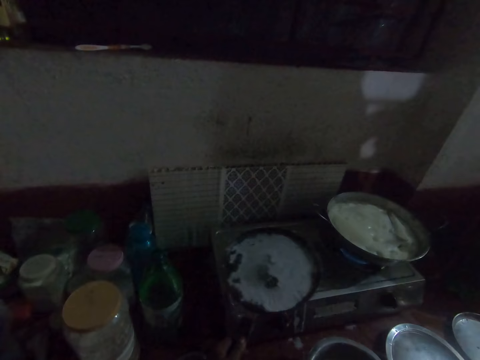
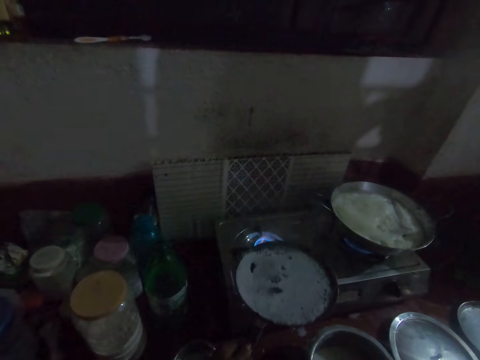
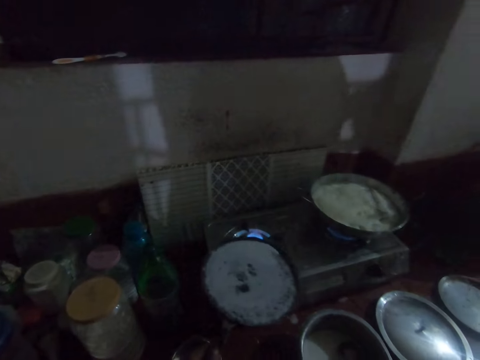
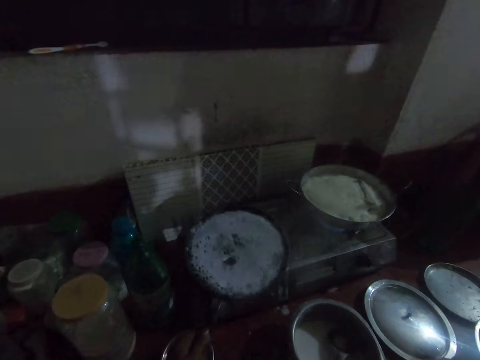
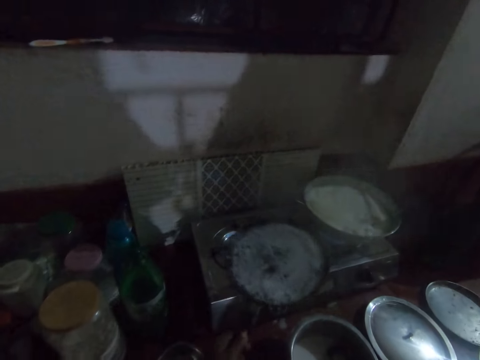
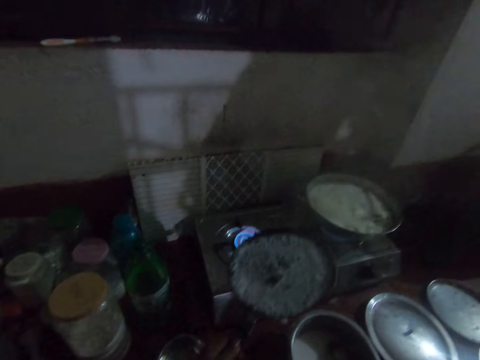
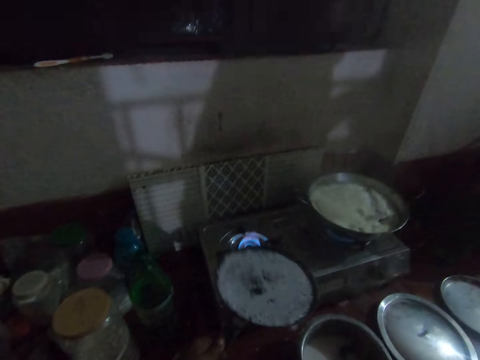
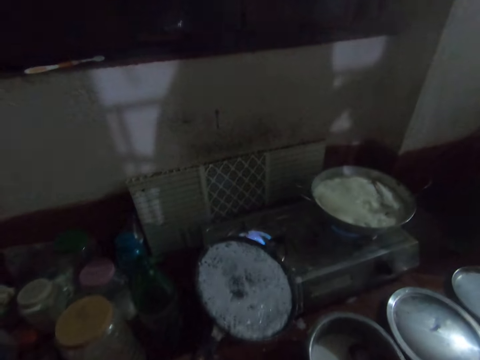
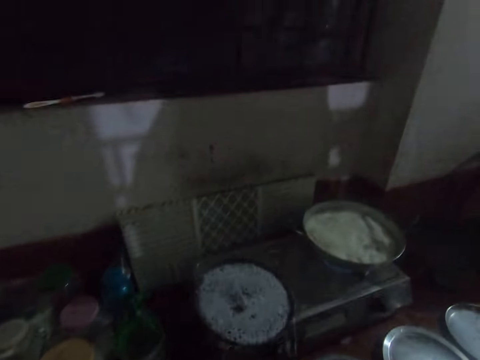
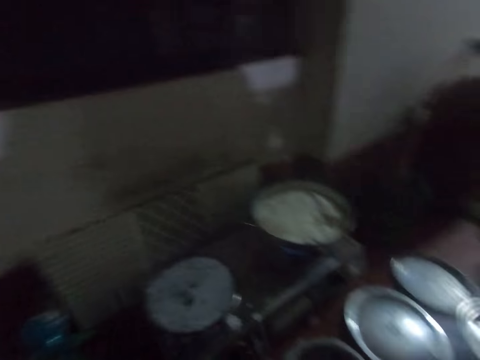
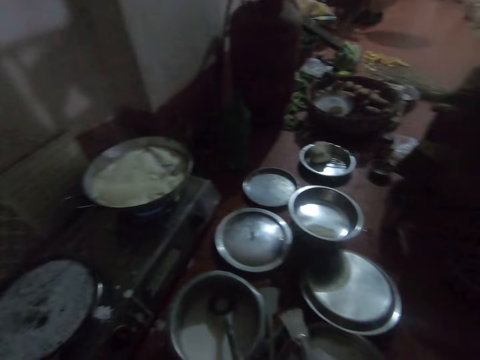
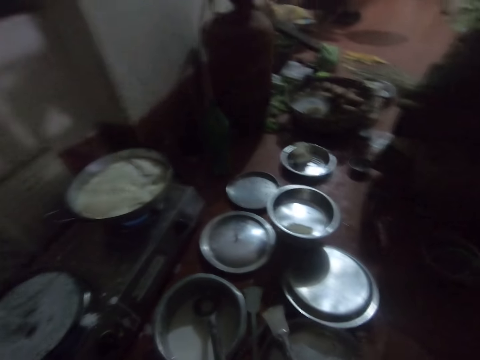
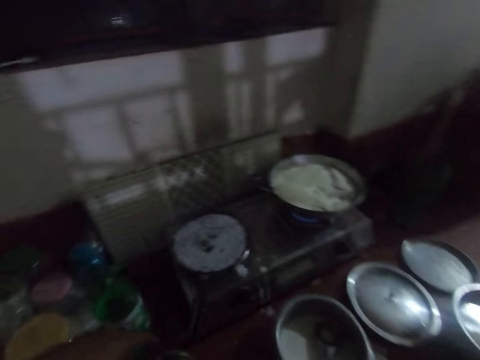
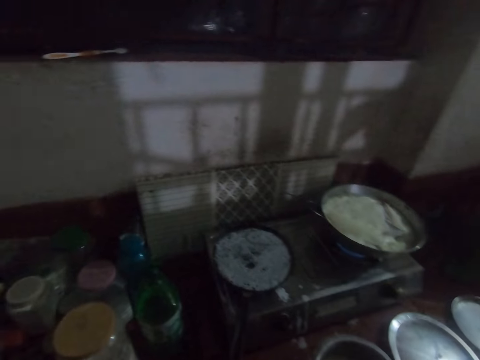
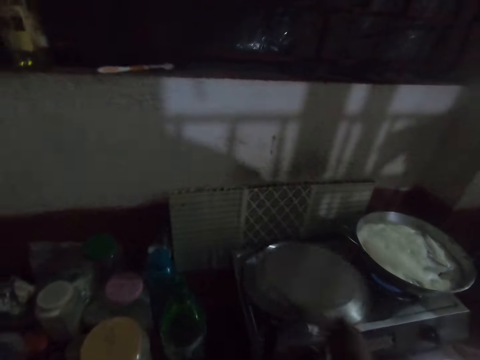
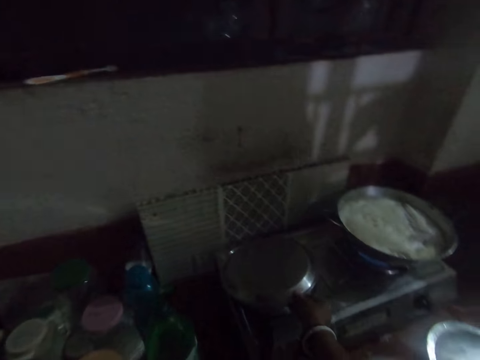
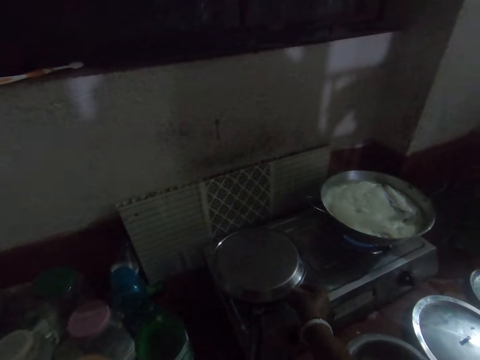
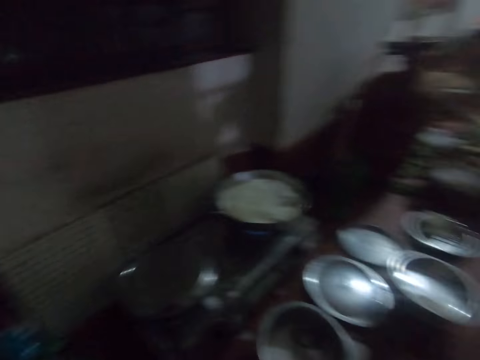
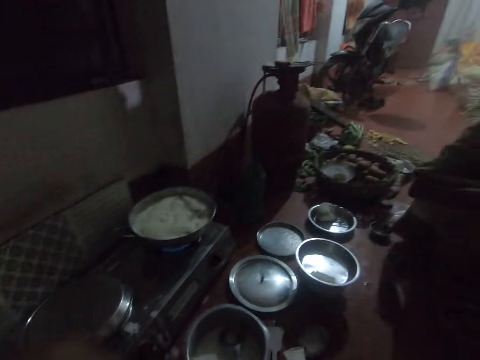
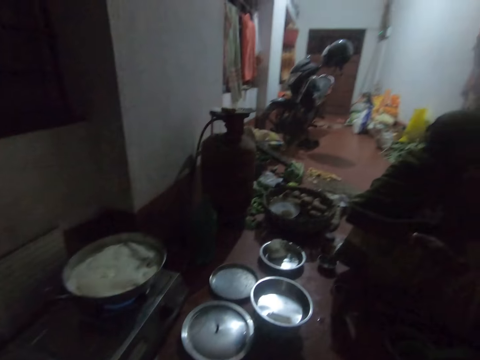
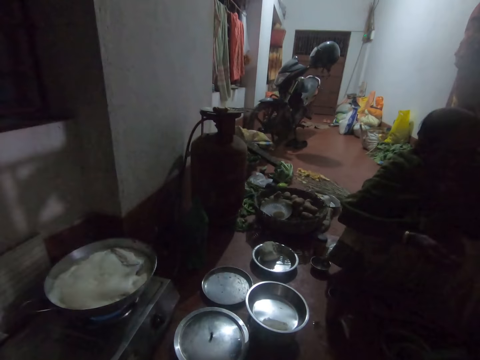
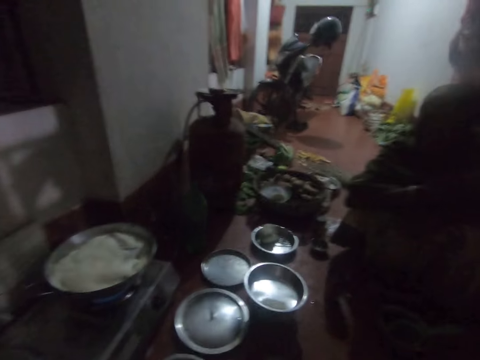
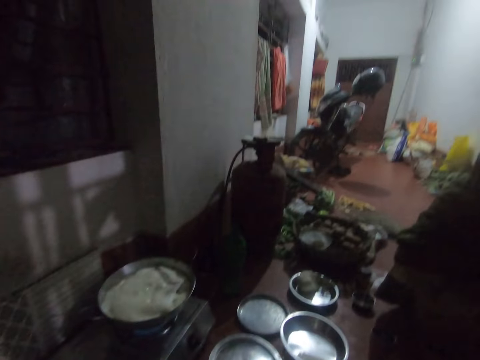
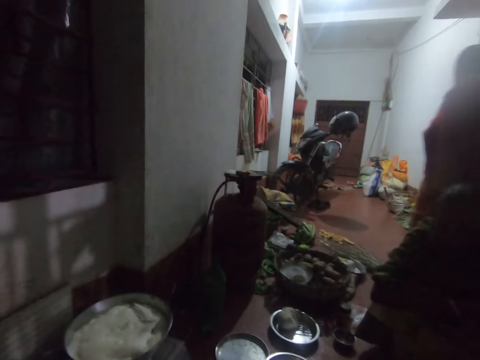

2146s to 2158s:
The camera wearer sways the frypan with her left hand. She spreads batter on the pan. She interacts with a woman and another woman. She places the frypan on the stove. She speaks to a woman. She covers the frypan with a stainless tray with both hands. She talks to another woman.

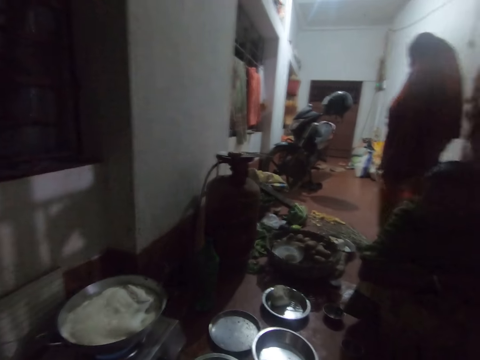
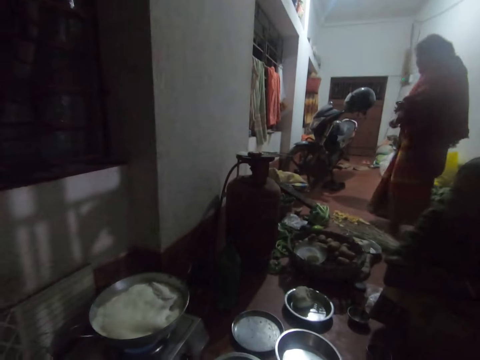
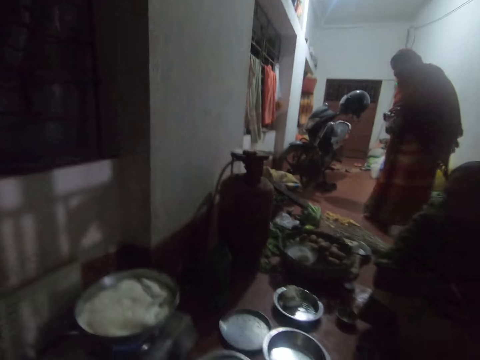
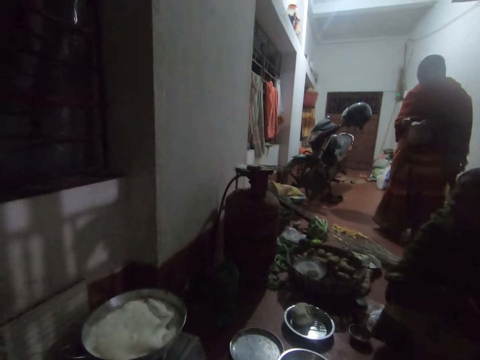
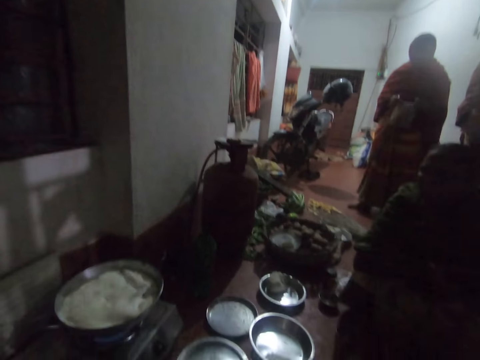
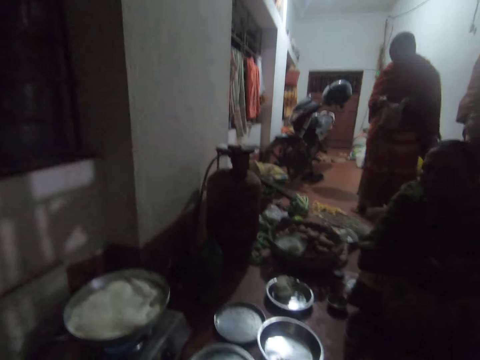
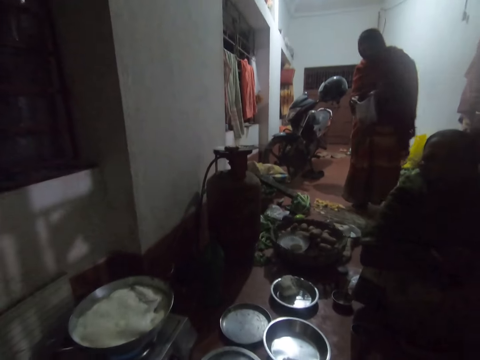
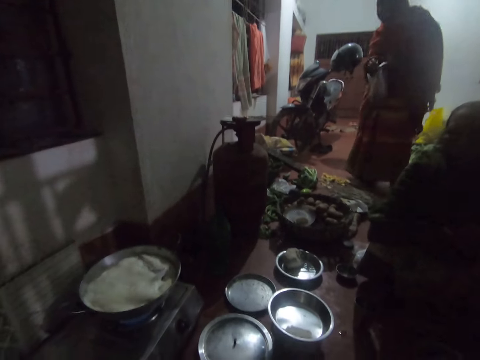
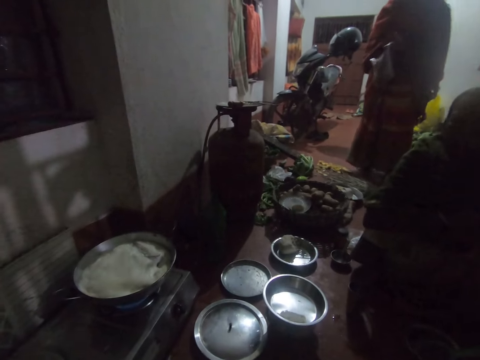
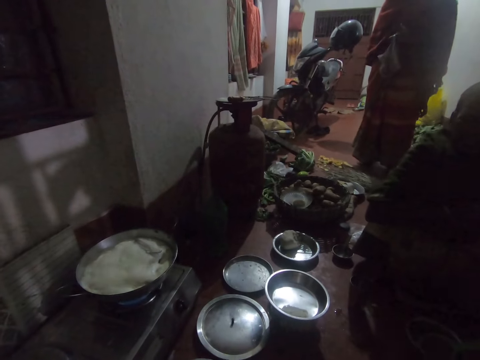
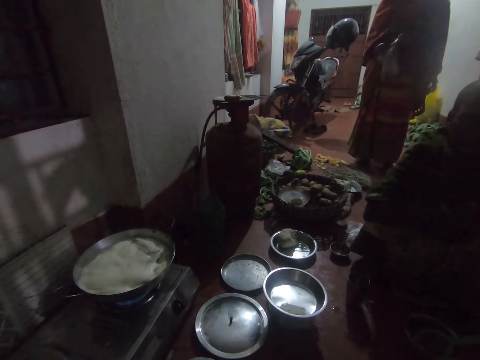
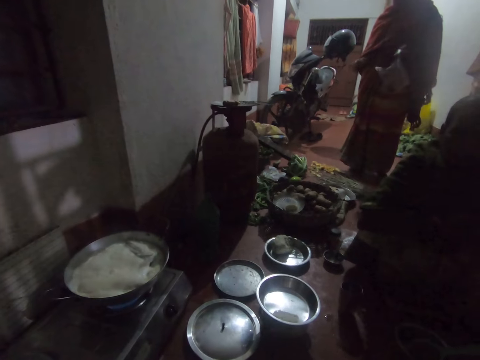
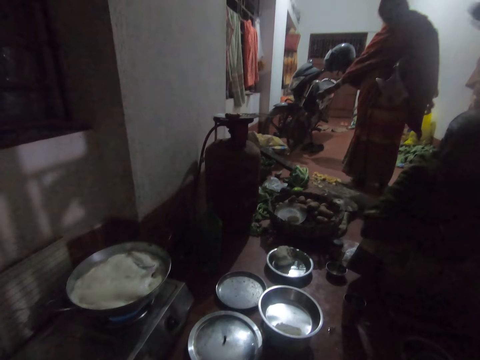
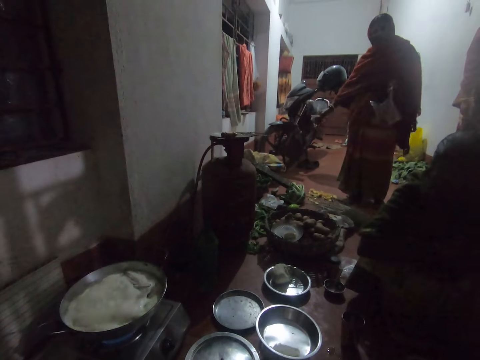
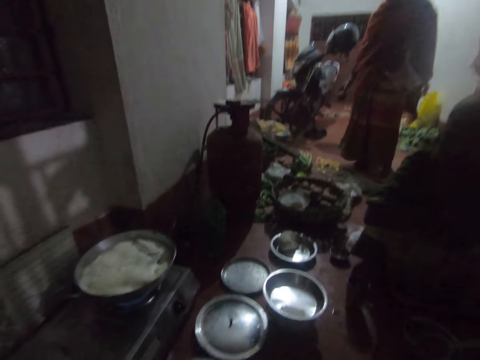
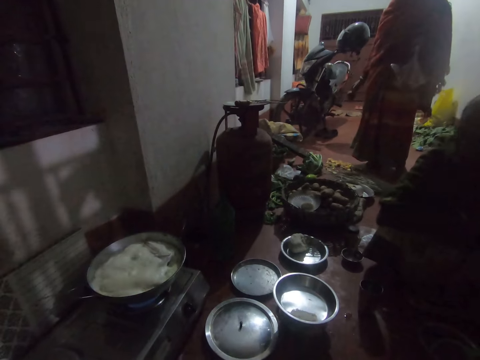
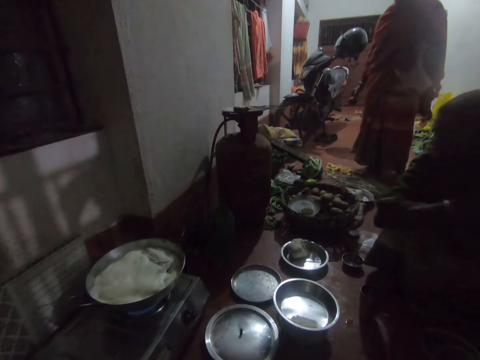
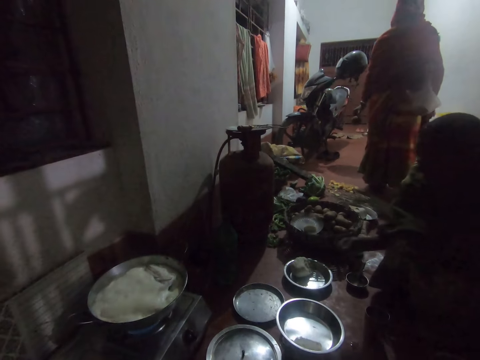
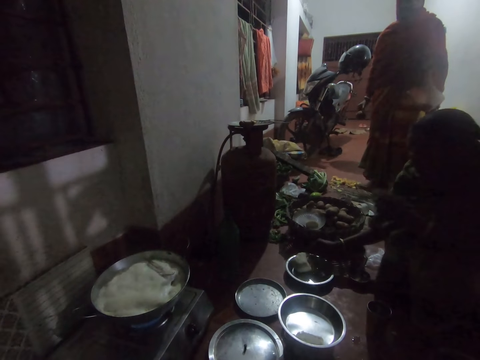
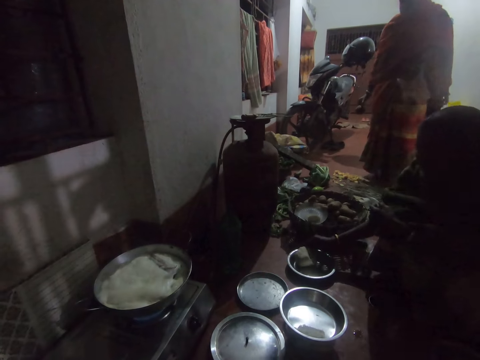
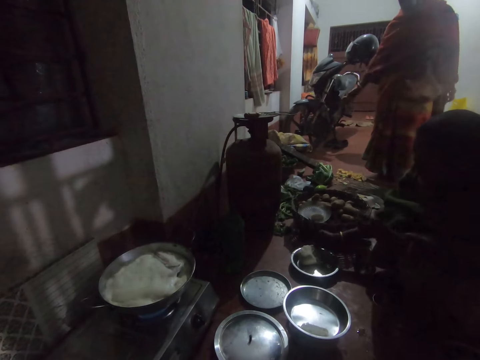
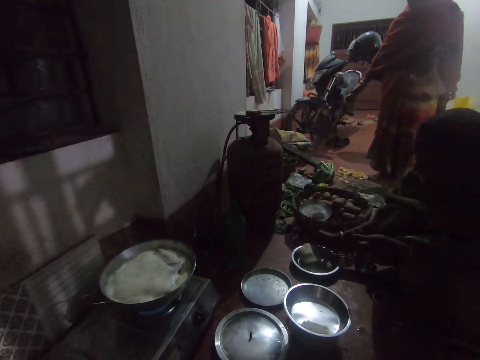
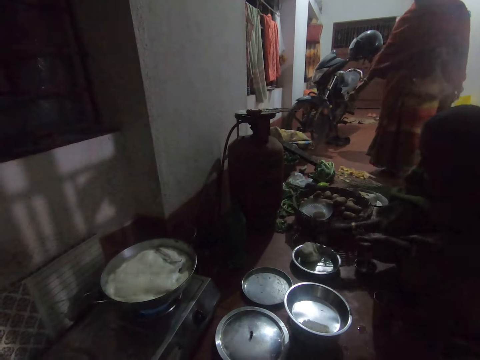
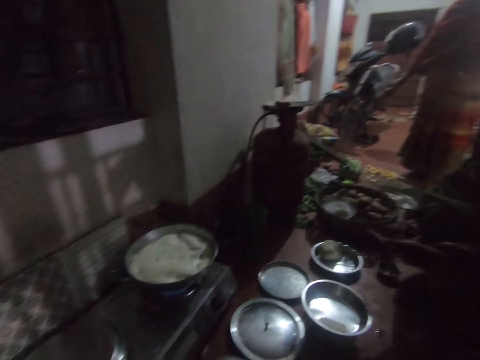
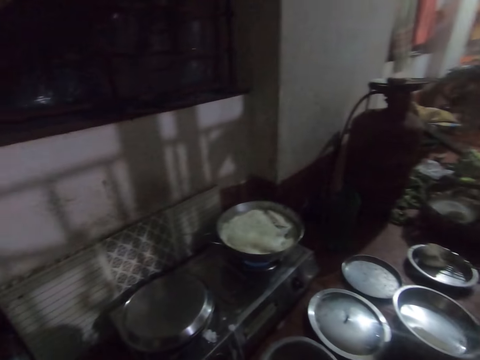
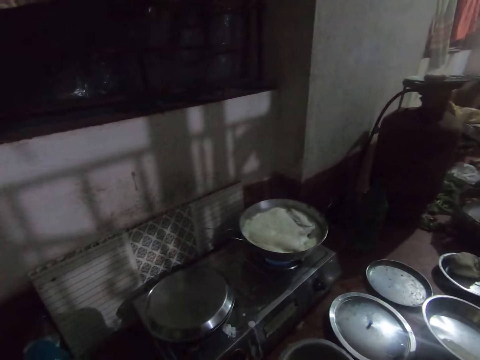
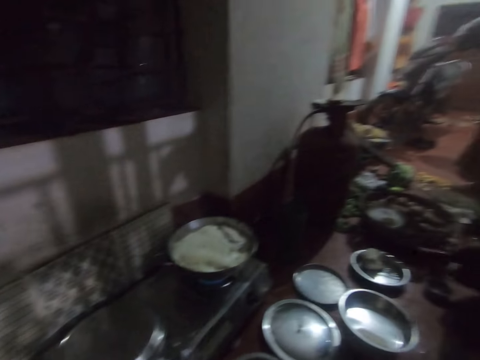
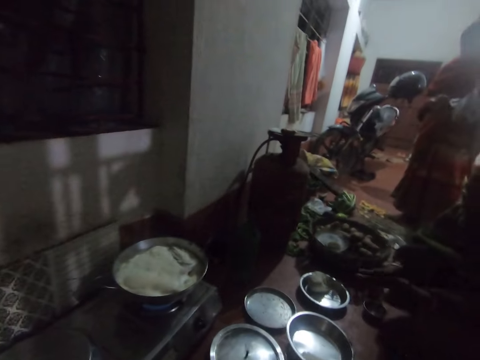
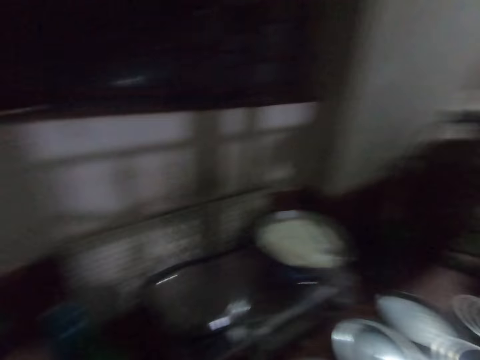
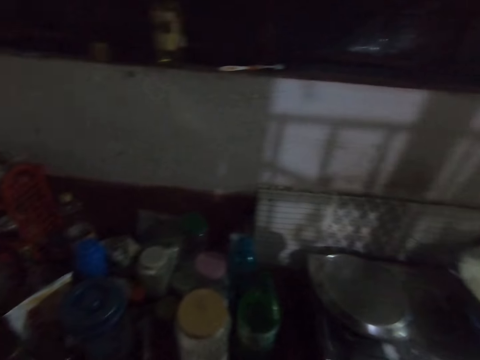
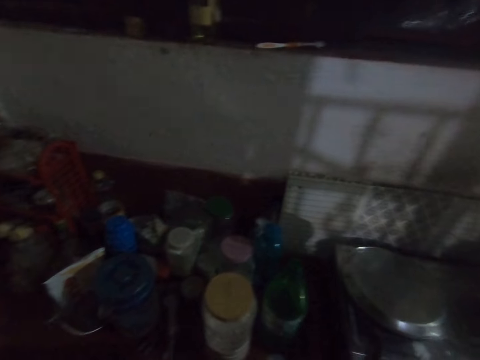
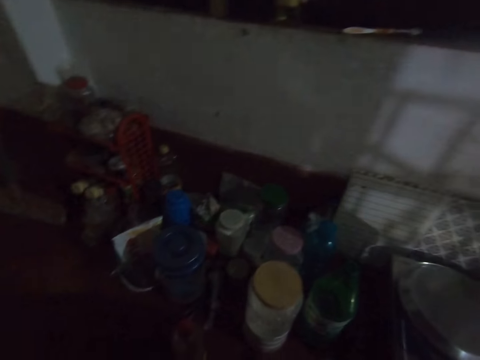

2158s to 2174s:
A woman moves around the kitchen. The camera wearer speaks to the woman. The woman puts her hand in the nylon bag. The camera wearer speaks to the woman. Another woman cuts a piece of dough on the plate. The other woman scoops dough from the plate with her right hand. The camera wearer looks around the kitchen. The other woman rolls the dough between her palms.
